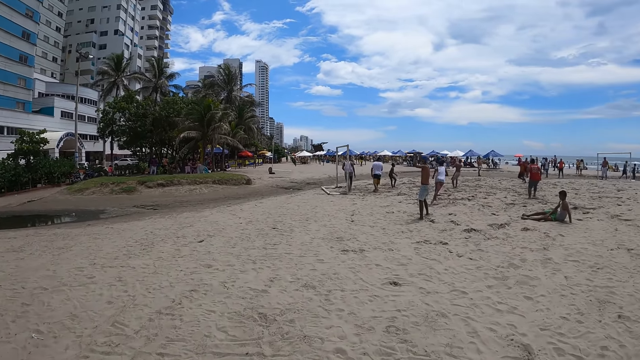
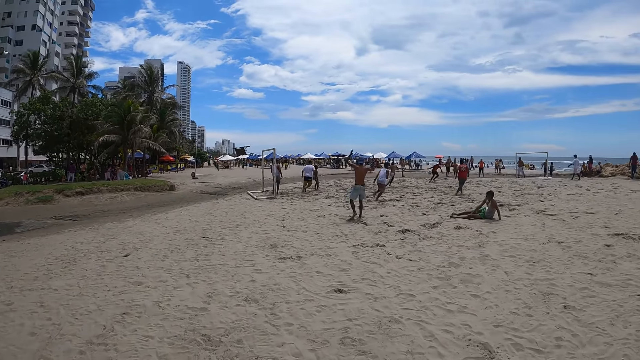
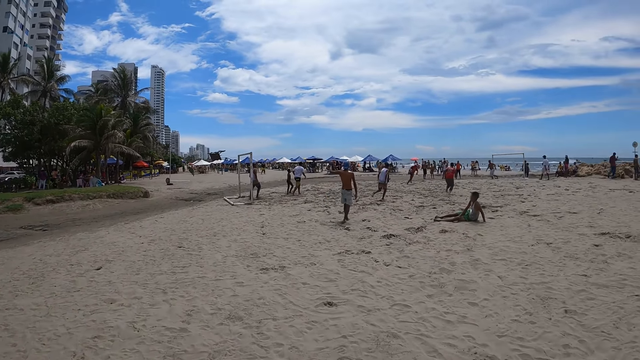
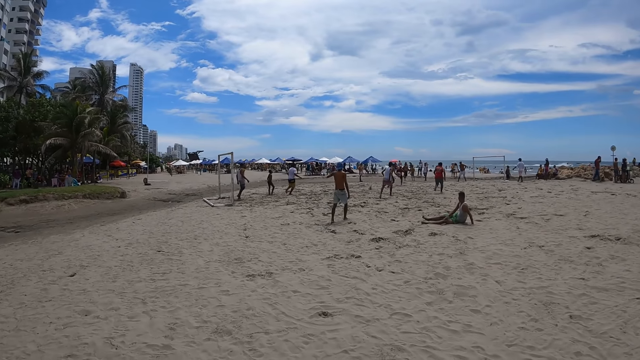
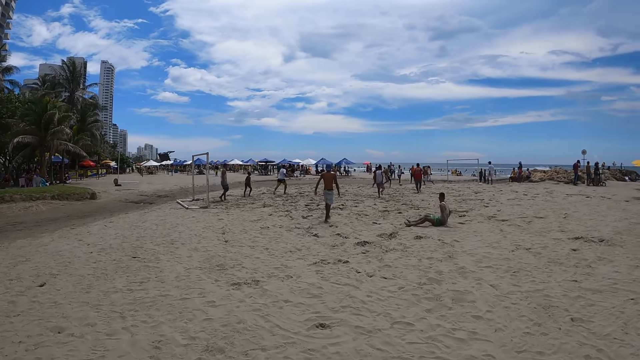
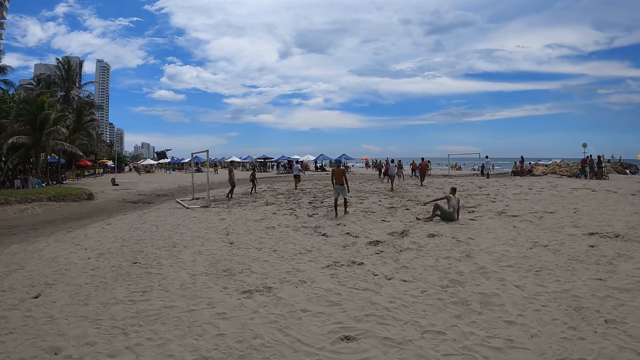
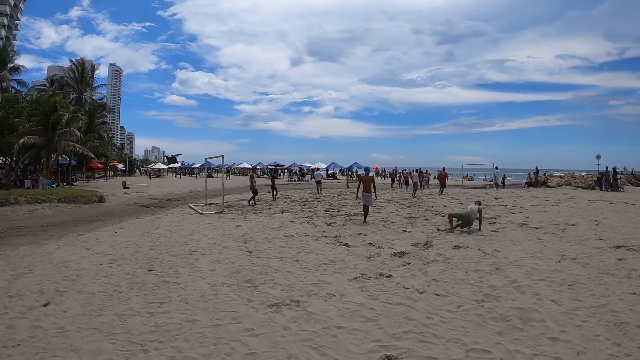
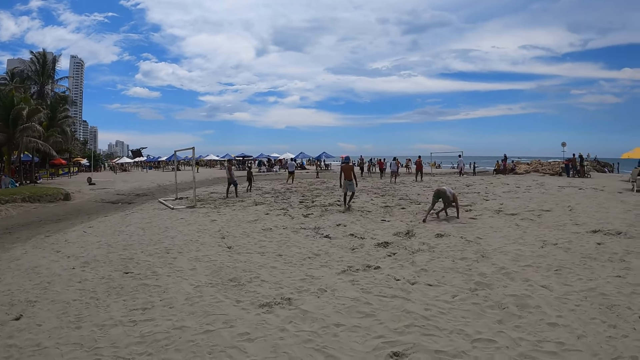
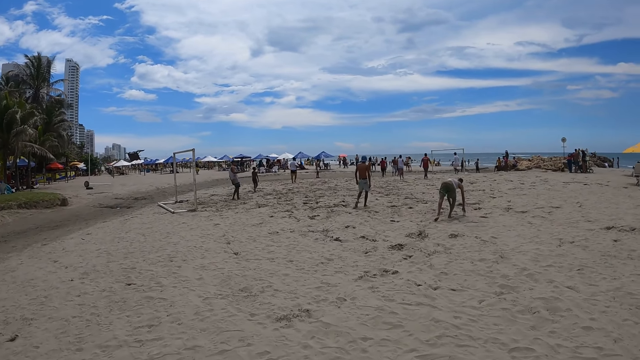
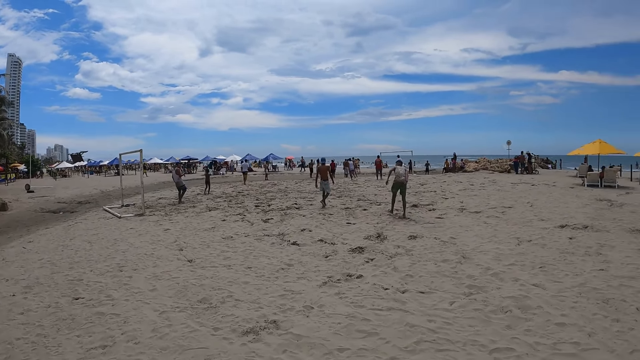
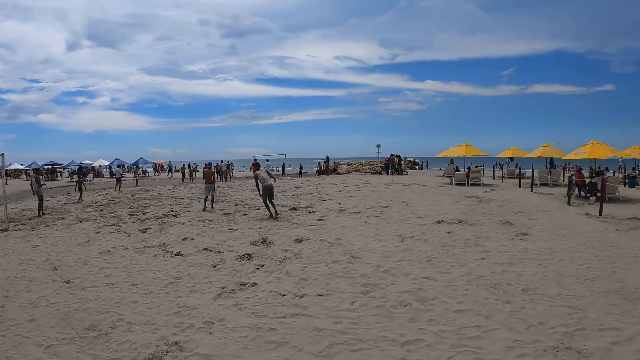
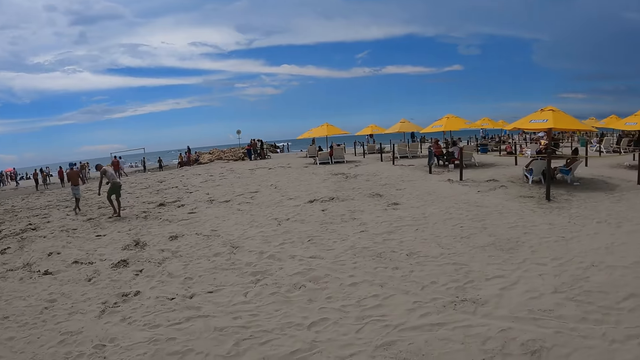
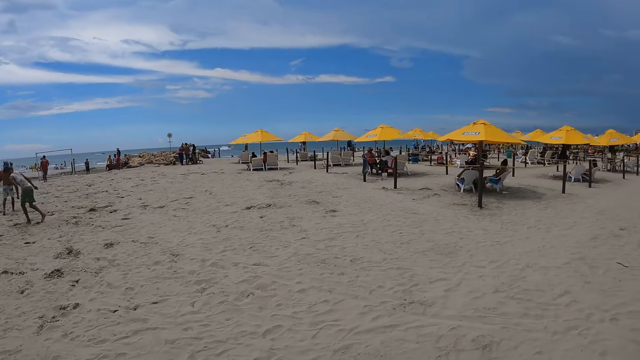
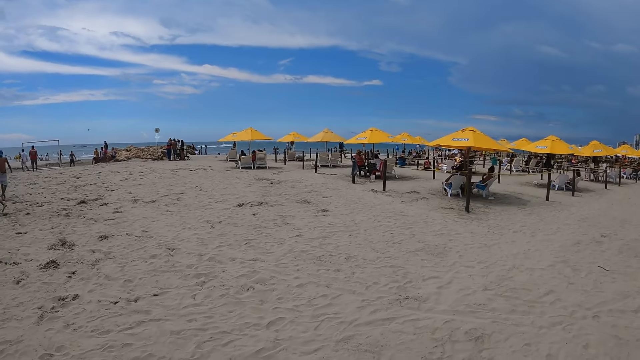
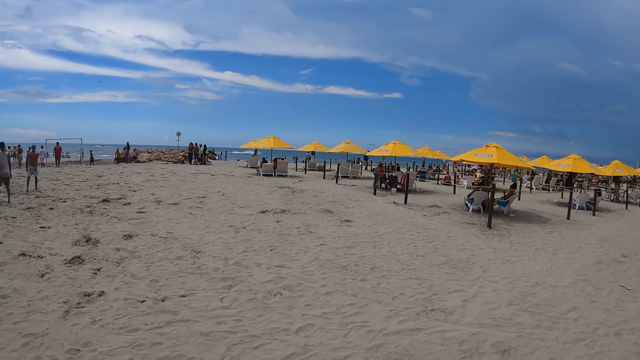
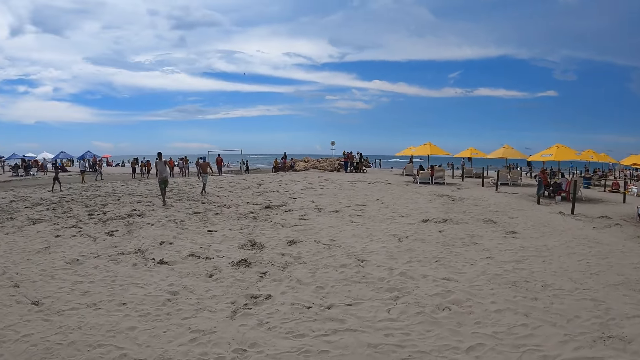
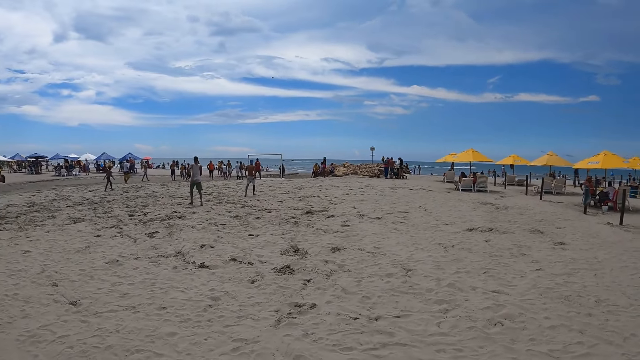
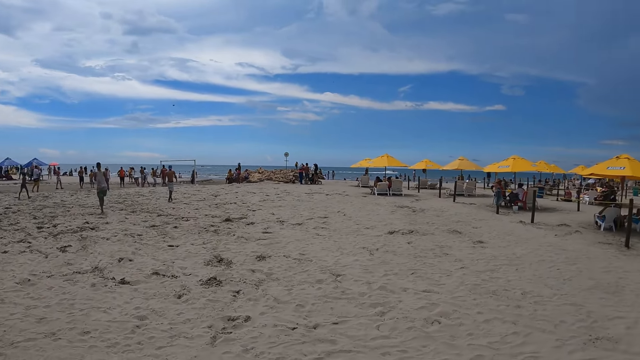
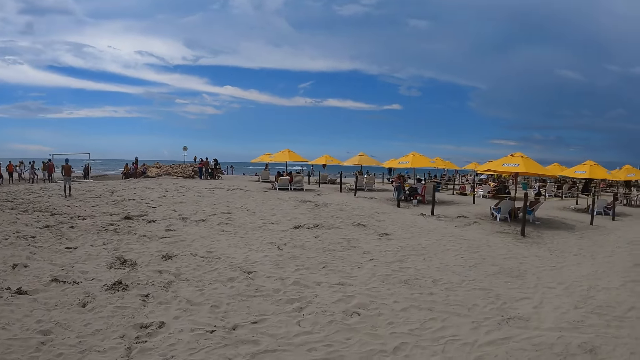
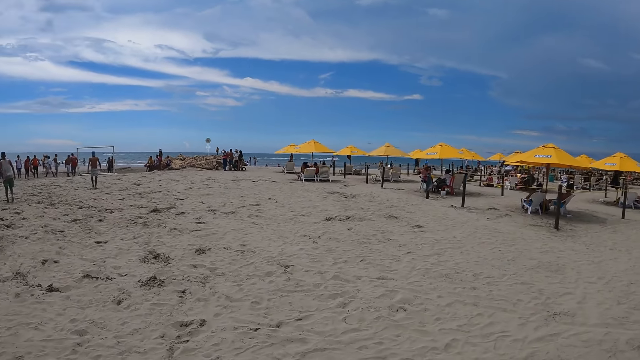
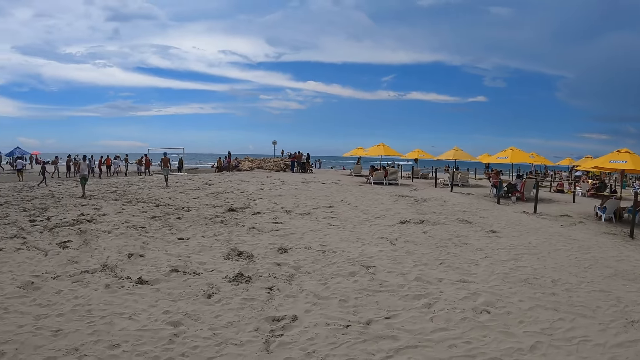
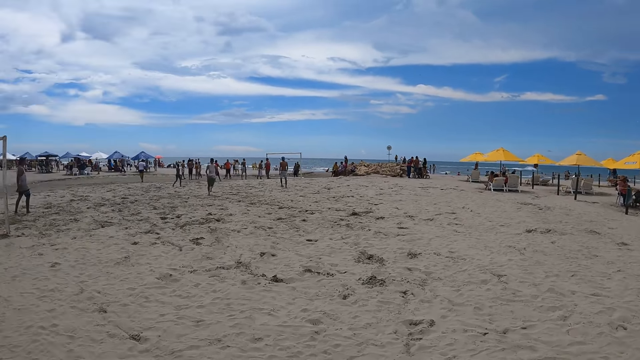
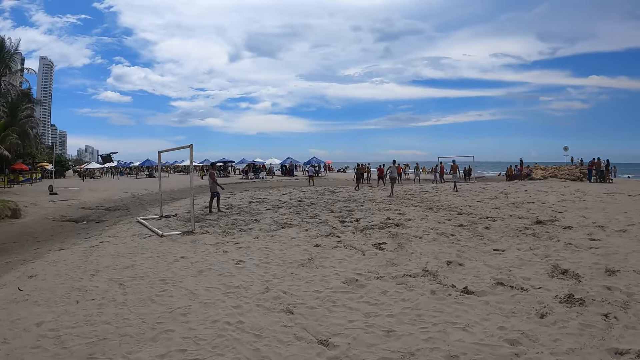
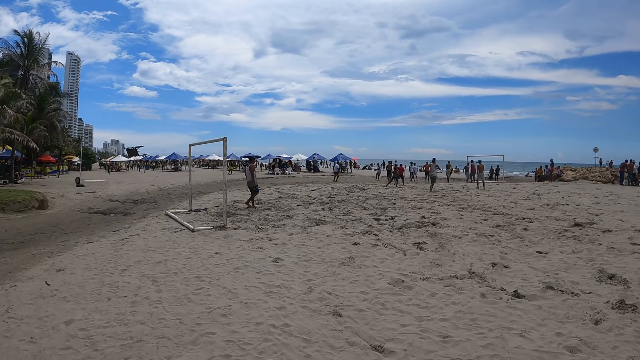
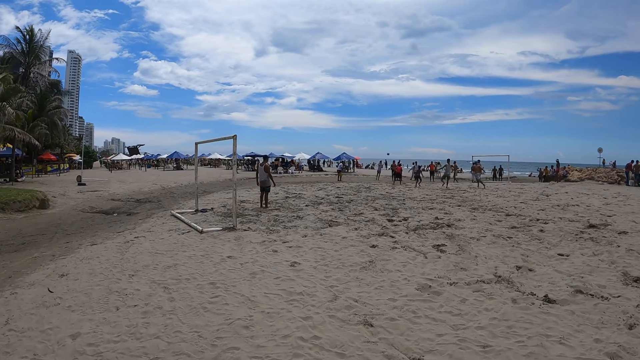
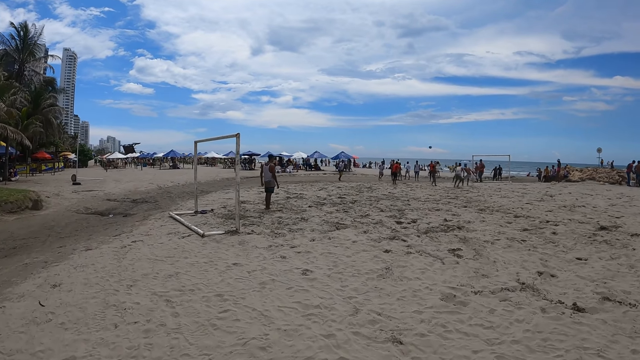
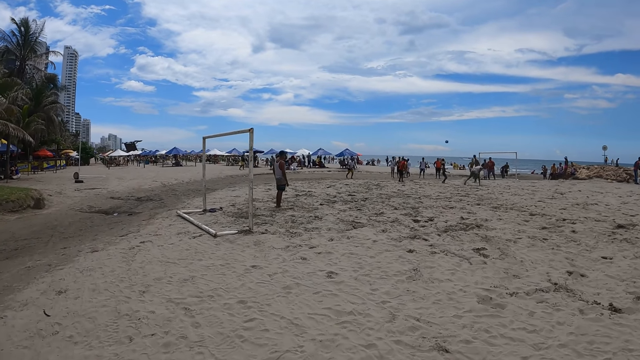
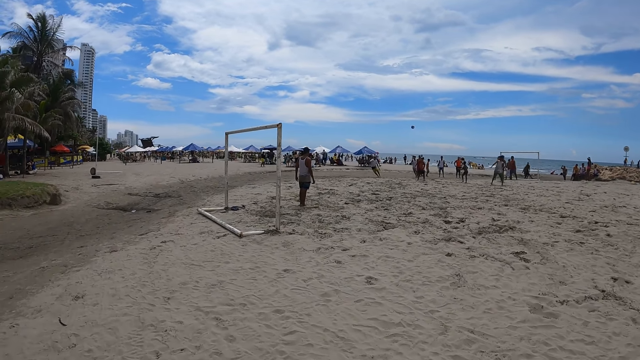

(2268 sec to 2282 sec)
The camera wearer walks around. They walk around.

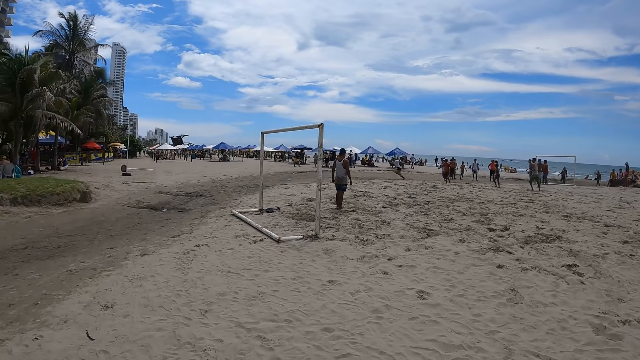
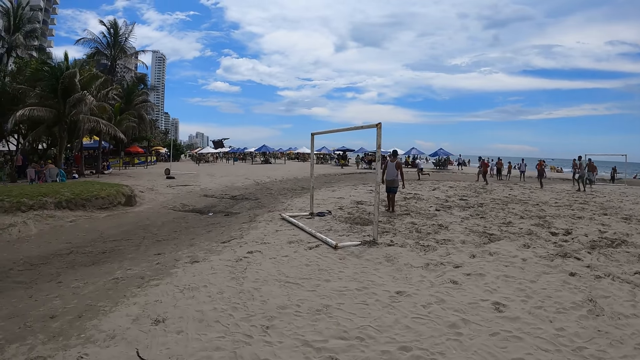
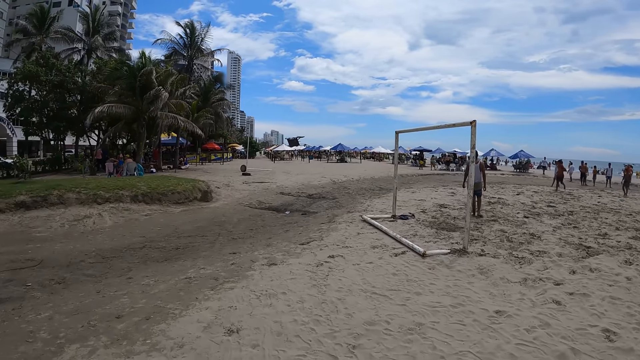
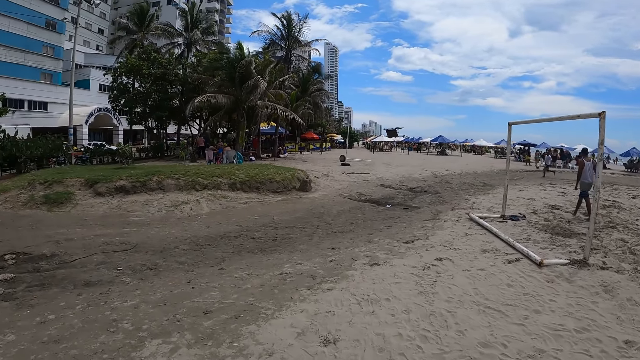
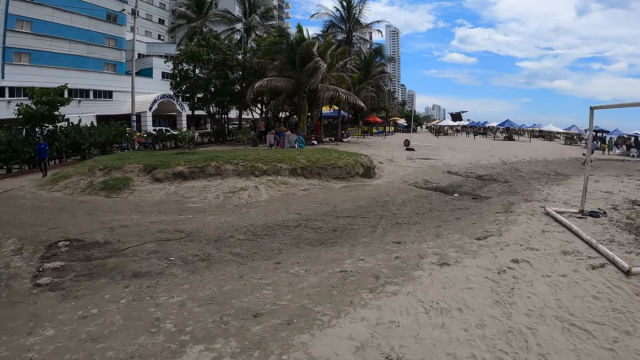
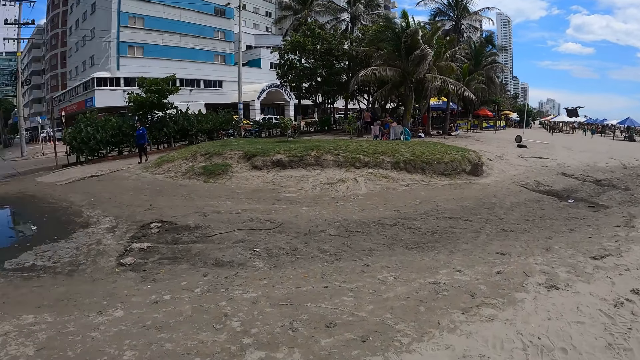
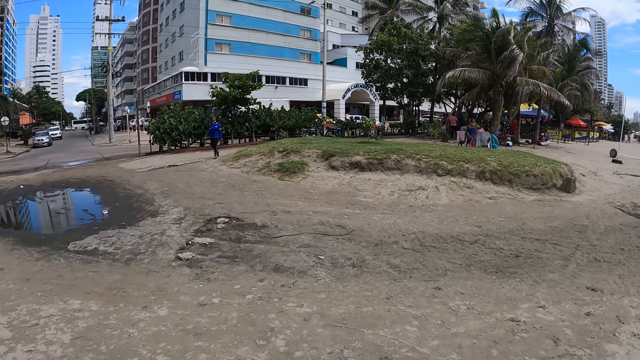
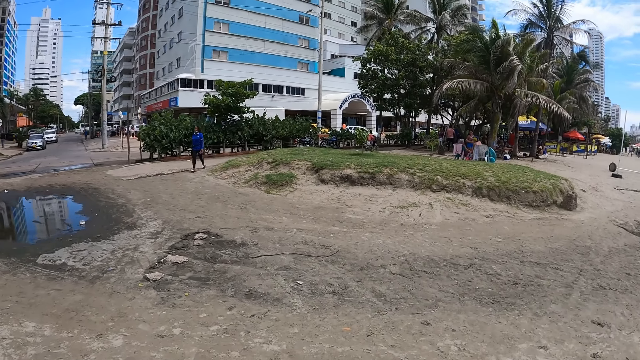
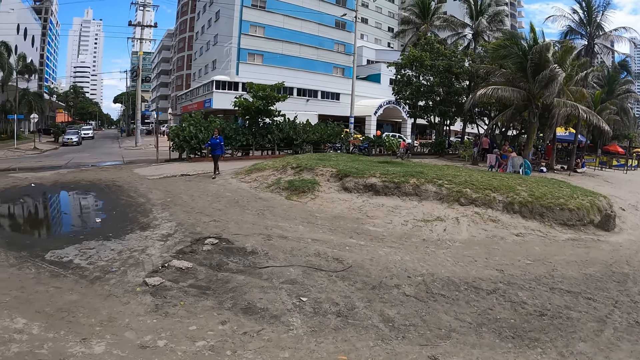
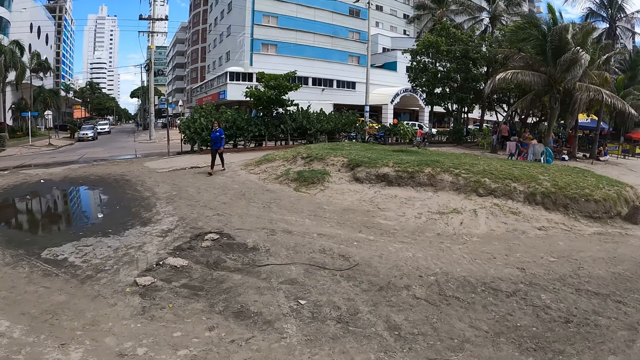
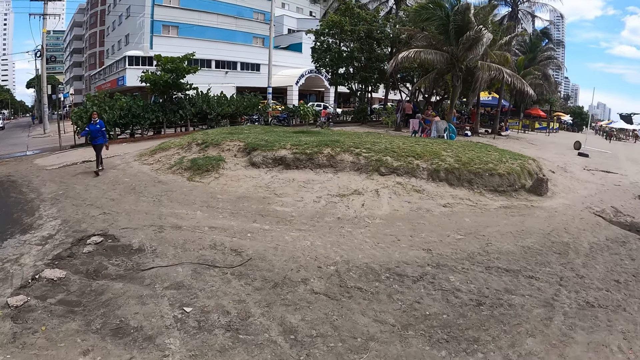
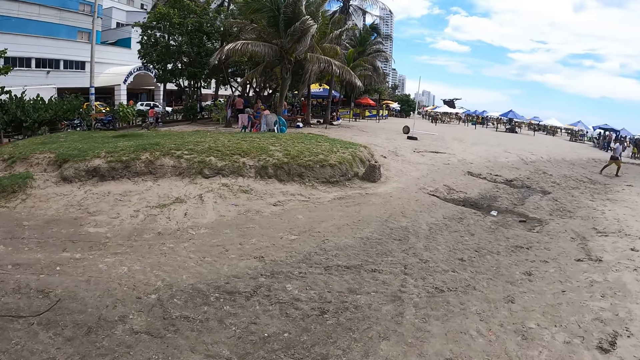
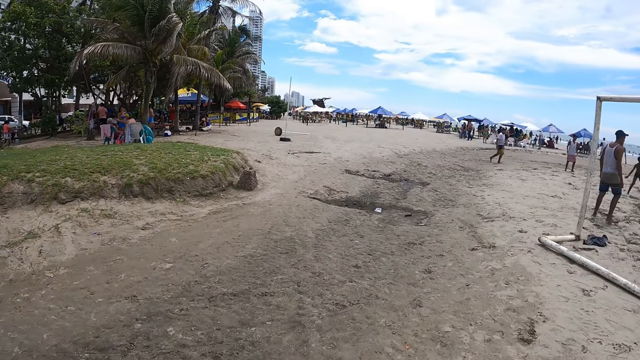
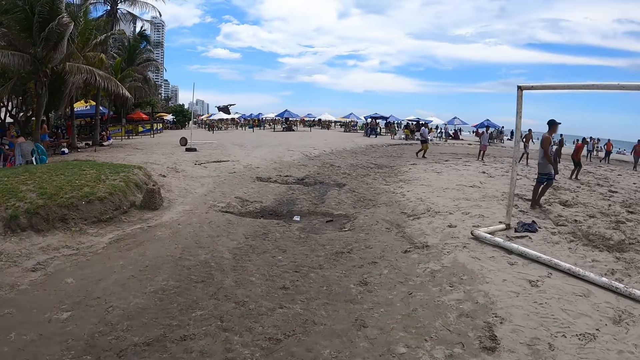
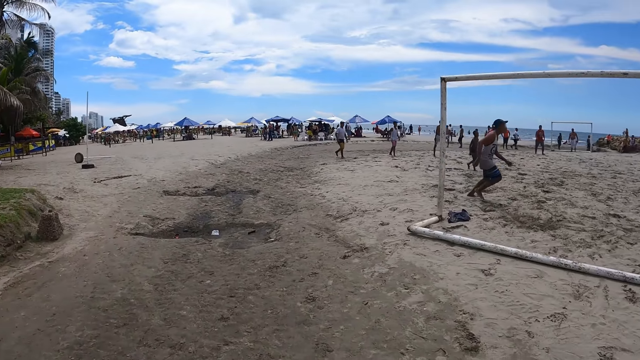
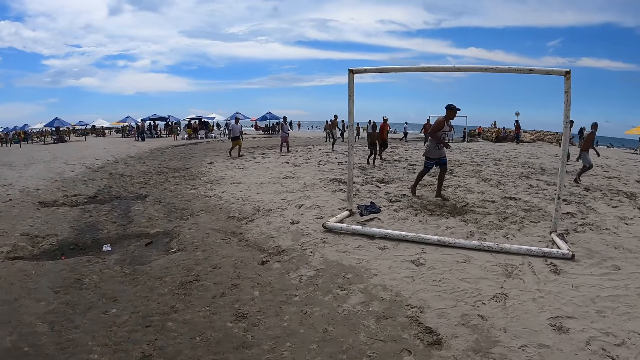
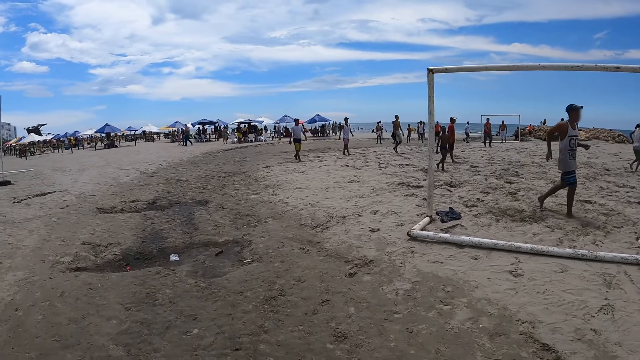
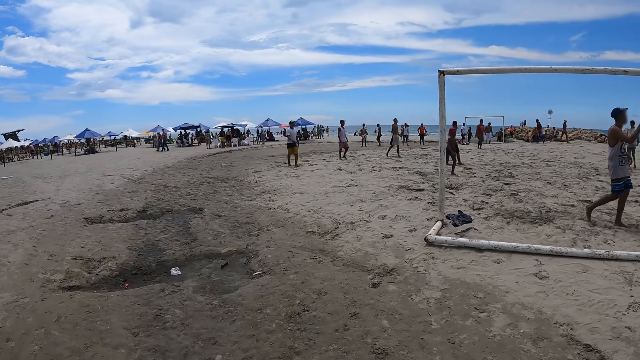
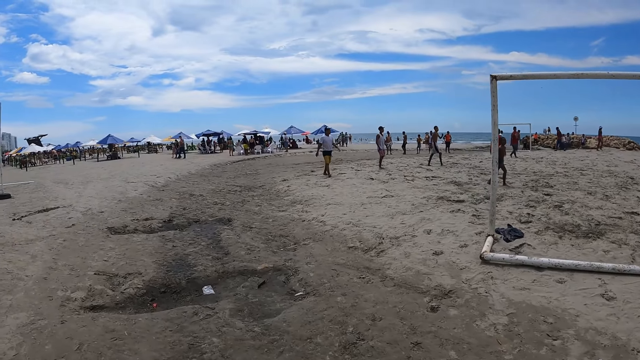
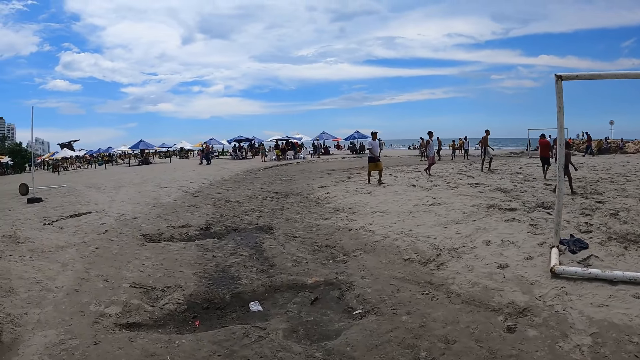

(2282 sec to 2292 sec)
A woman walks around. The camera wearer looks around.
